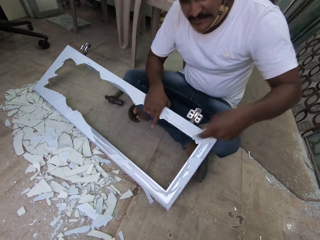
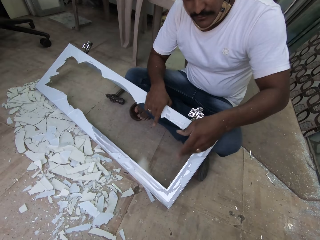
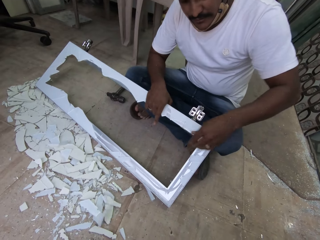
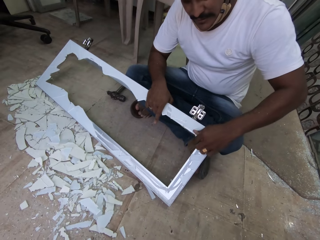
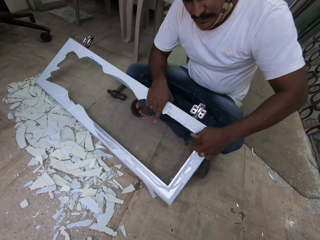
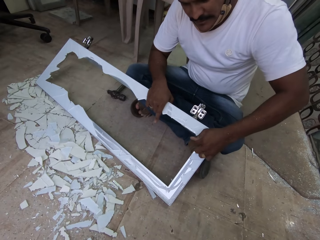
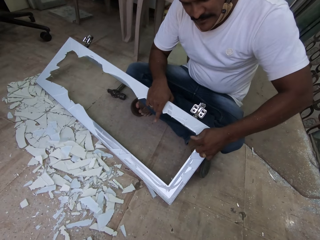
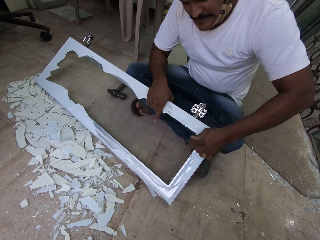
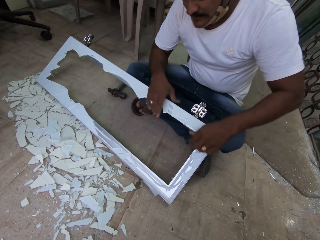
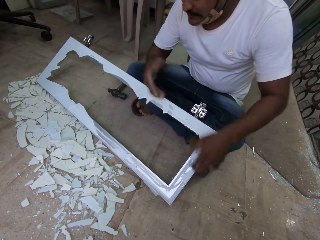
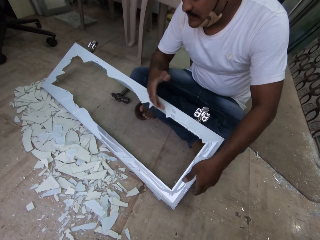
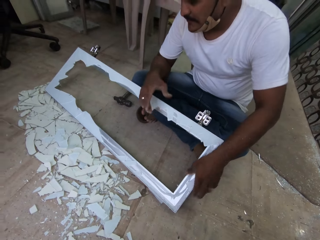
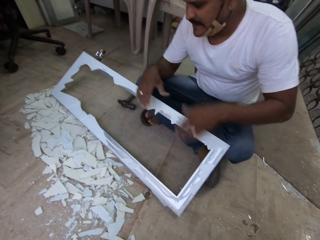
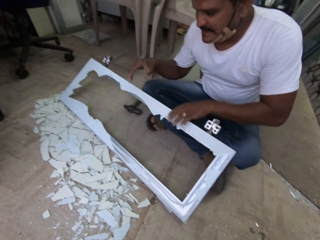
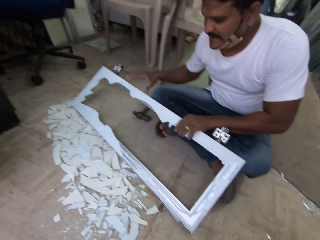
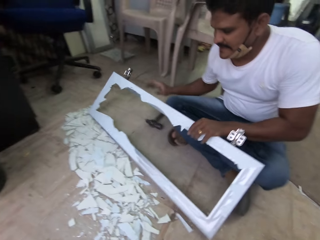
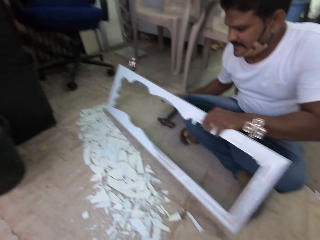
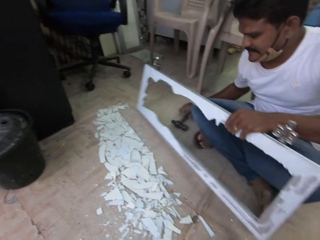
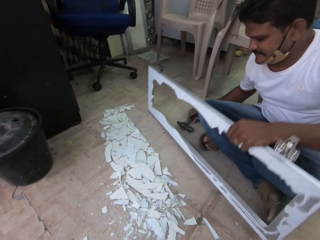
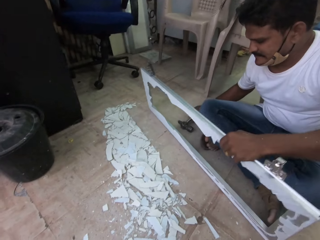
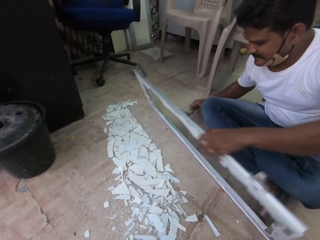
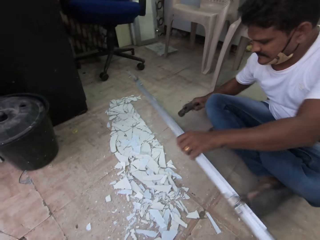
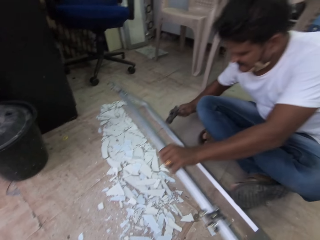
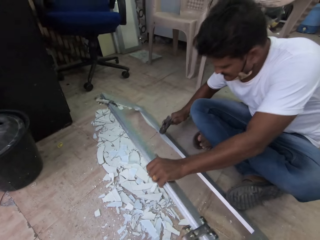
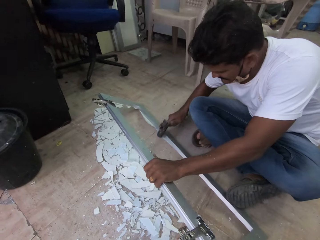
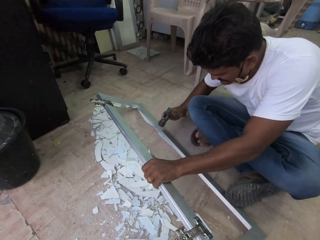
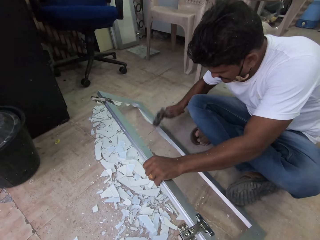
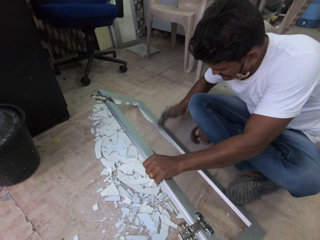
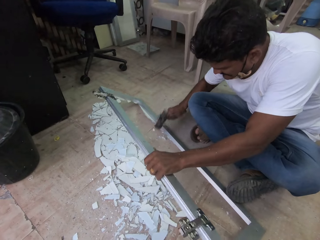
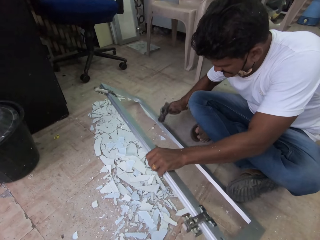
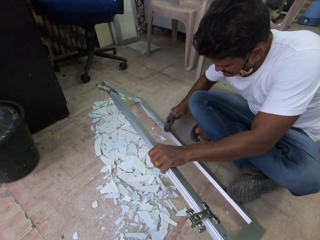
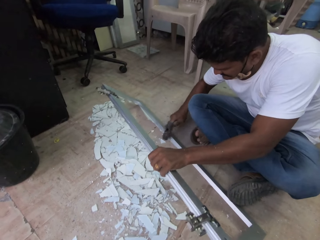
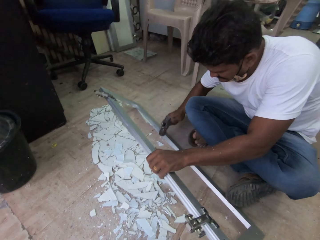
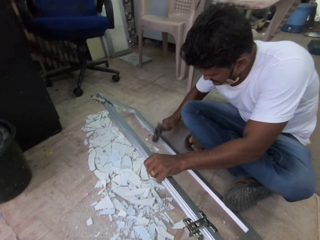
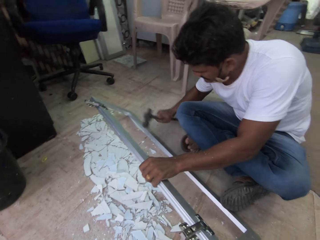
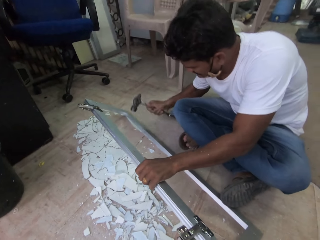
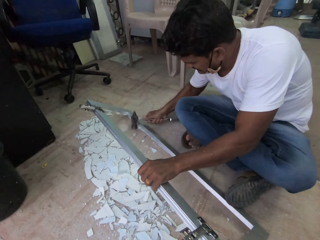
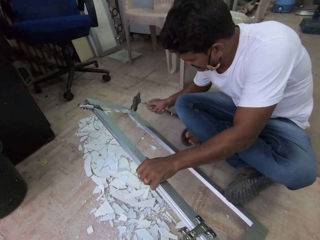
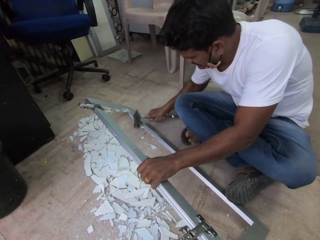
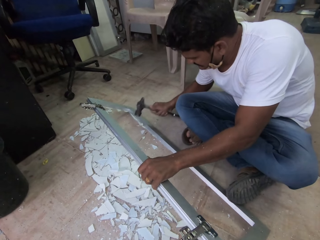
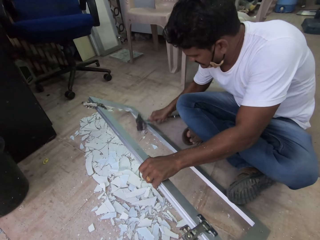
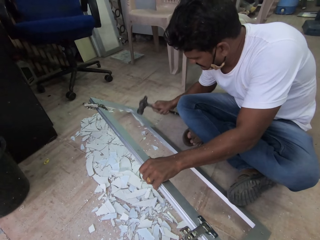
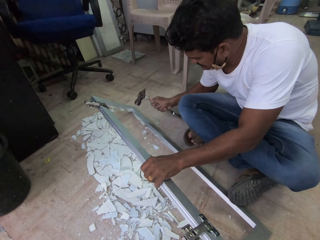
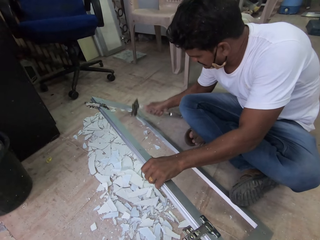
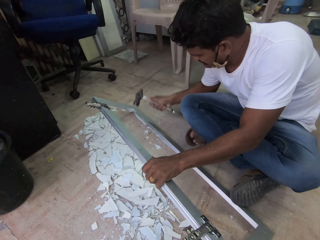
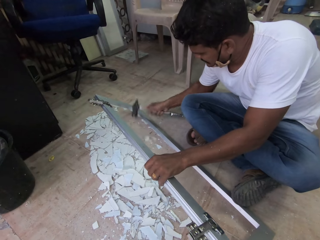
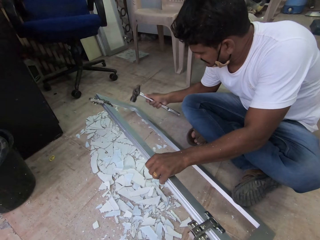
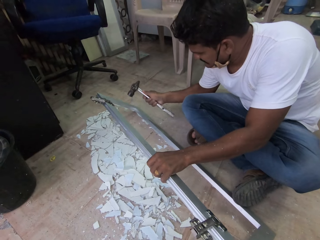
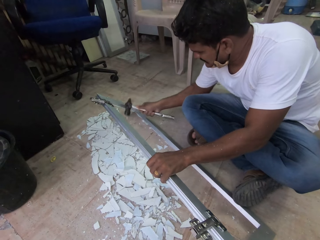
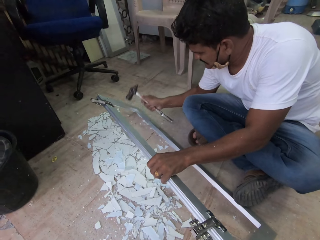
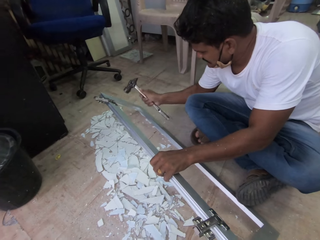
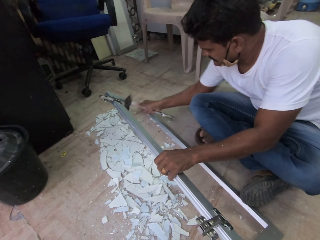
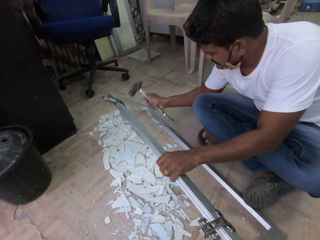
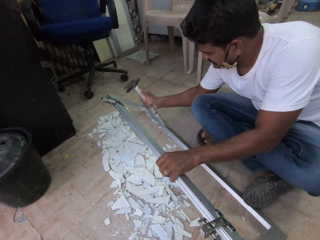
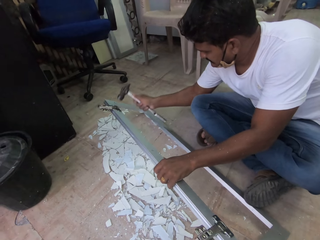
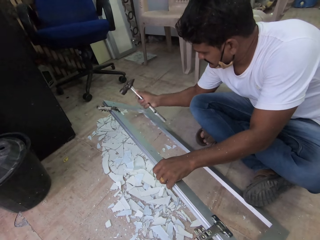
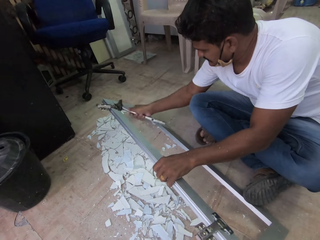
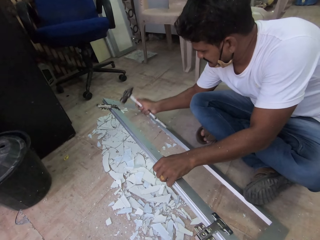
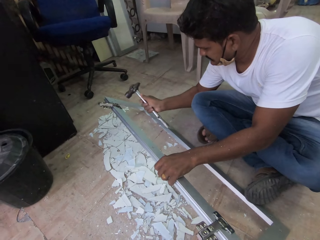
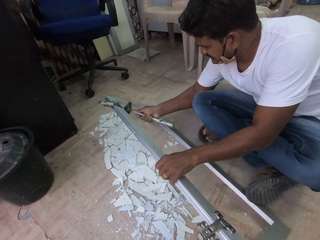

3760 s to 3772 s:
A man drops the glass on the floor with his left hand. The man holds the steel glass with his left hand. The man picks up the steel glass from the floor with his left hand. The man picks up the hammer from the floor with his right hand. The man breaks the steel glass with the hammer in his right hand. The man hits the frame. The camera wearer converses with the man.

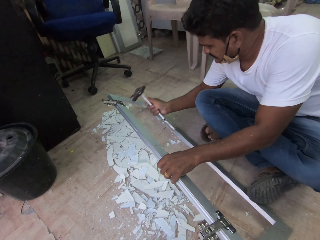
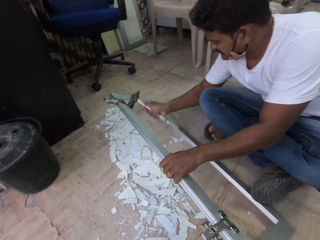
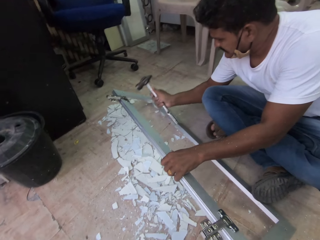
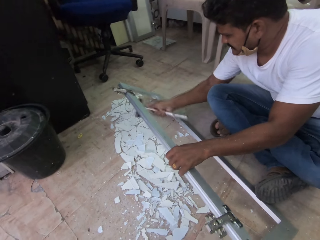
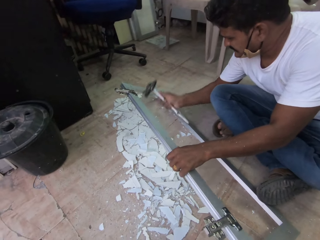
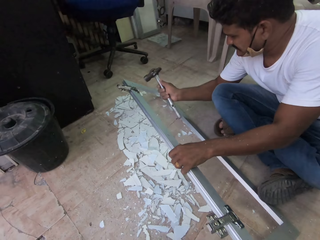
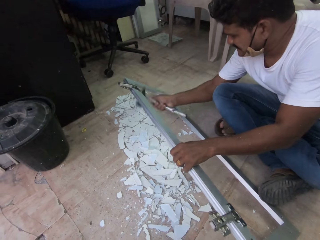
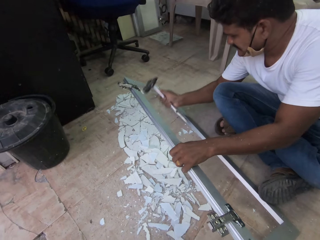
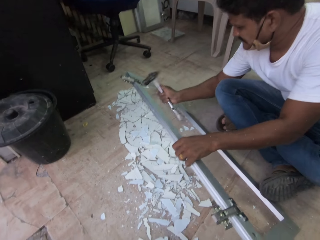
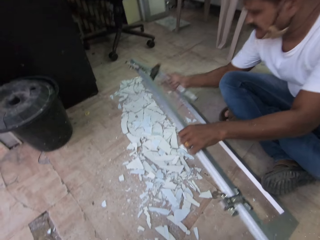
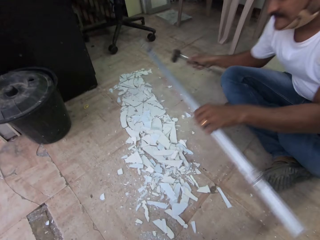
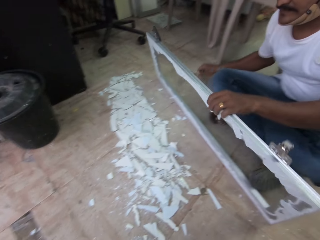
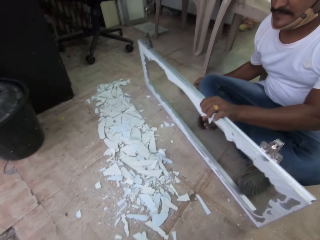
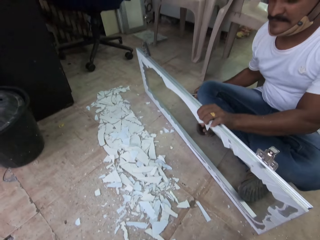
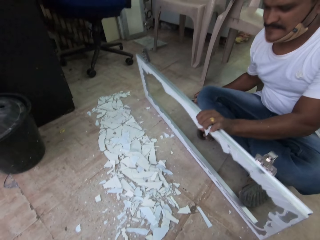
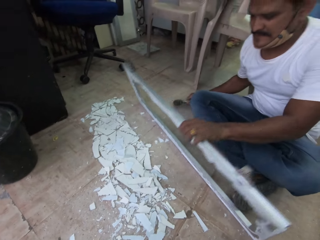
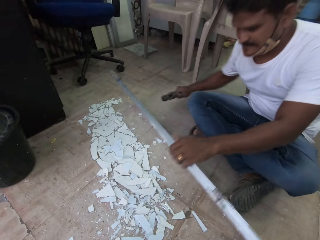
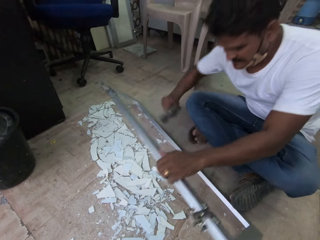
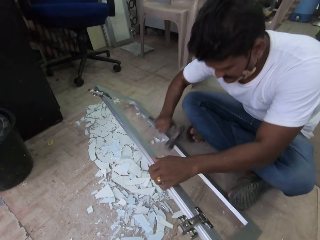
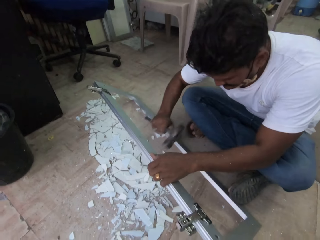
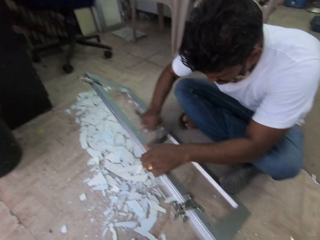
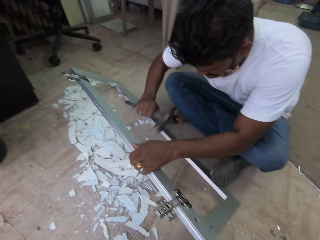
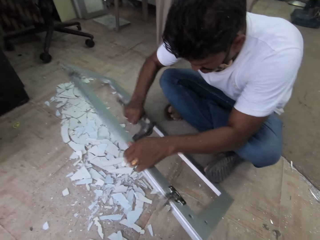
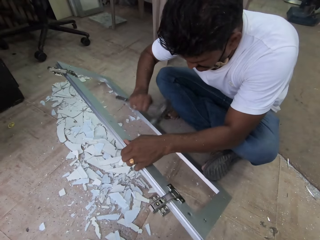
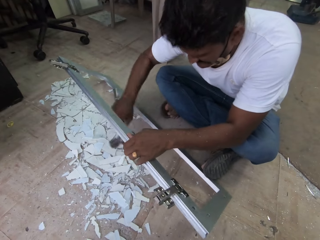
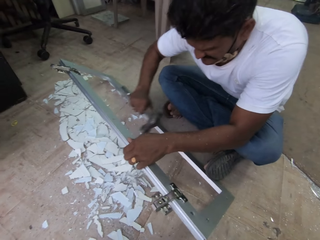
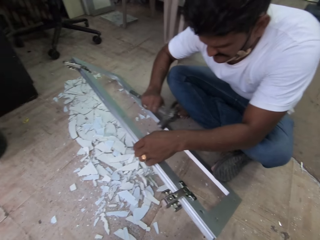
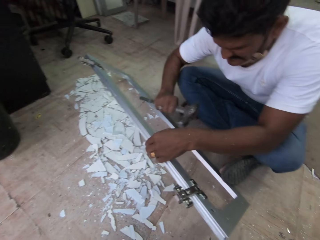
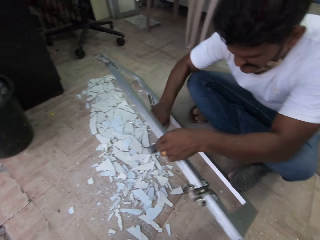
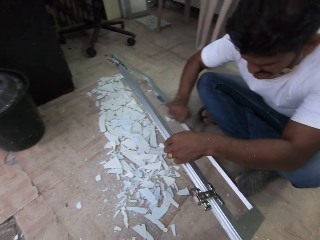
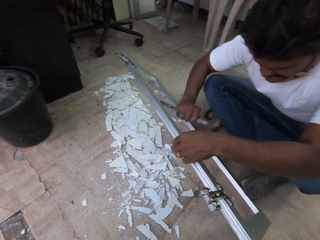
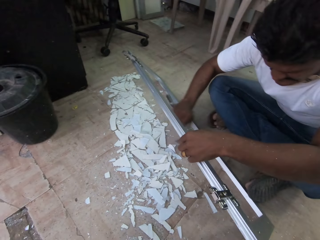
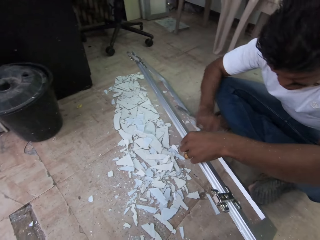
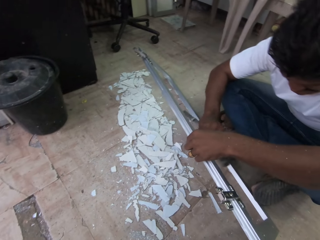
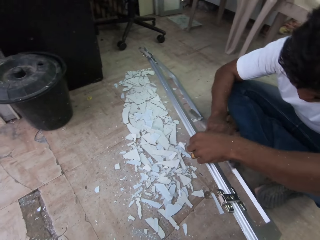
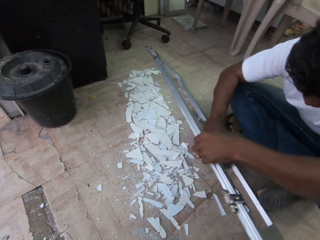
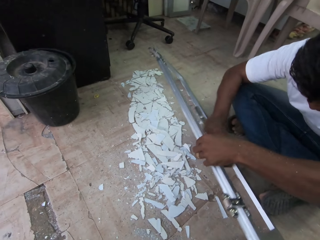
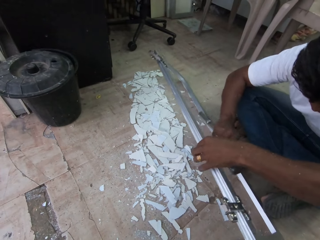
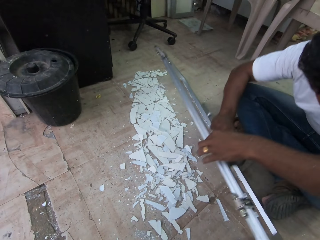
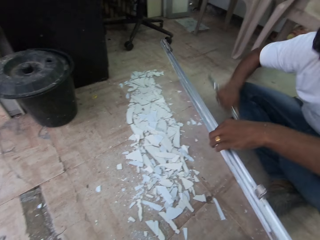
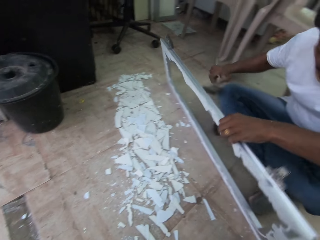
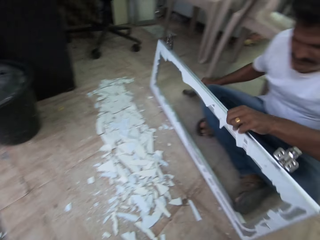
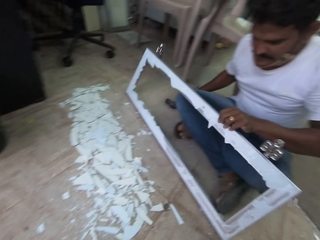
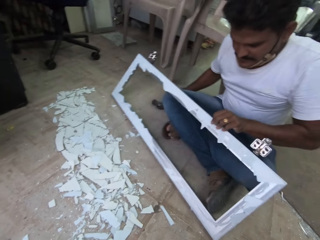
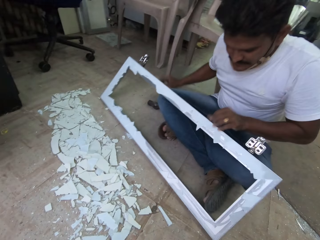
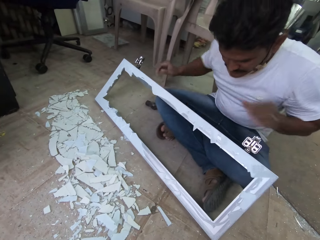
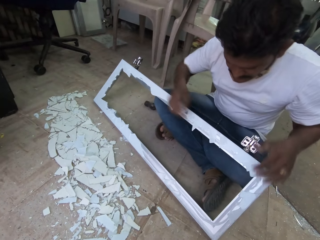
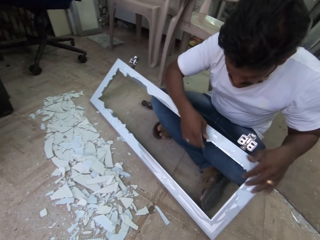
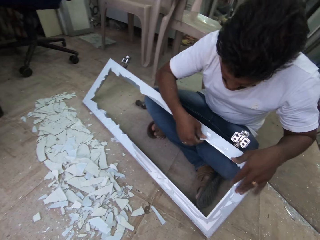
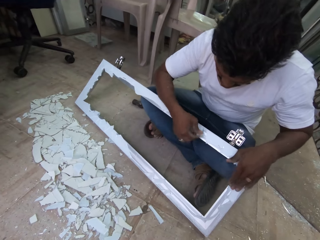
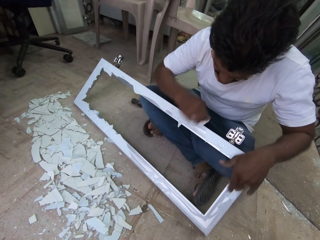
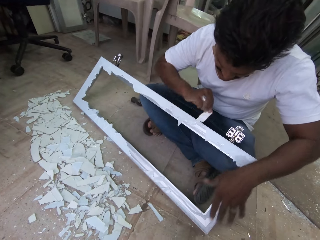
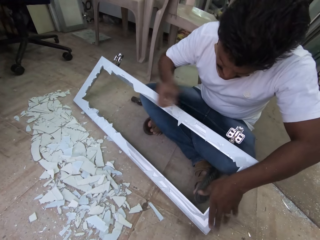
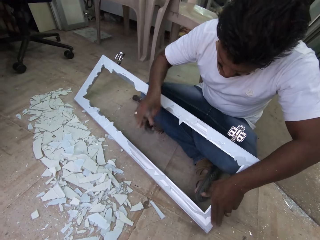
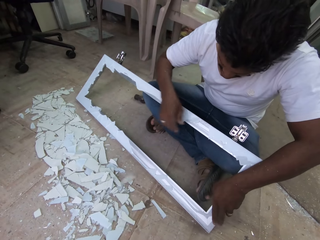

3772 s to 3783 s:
The man drops the hammer on the floor with his right hand. The man picks up the hammer from the floor with his right hand. The man breaks the steel glass with the hammer in his right hand. The man drops the hammer on the floor with his right hand. The man holds the steel glass on the floor with his right hand. The man removes a glass from the steel glass with his right hand.
